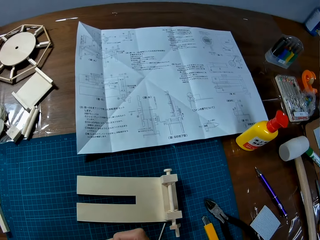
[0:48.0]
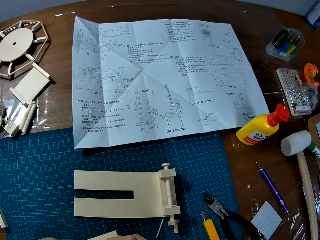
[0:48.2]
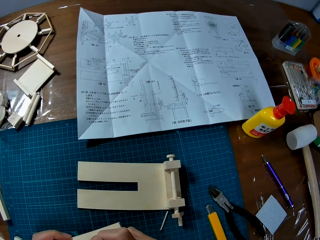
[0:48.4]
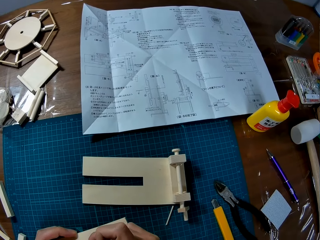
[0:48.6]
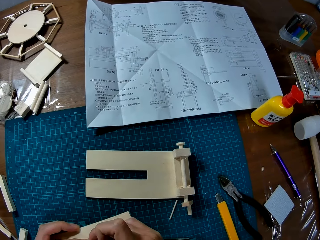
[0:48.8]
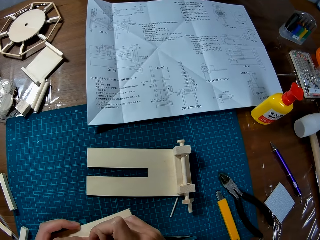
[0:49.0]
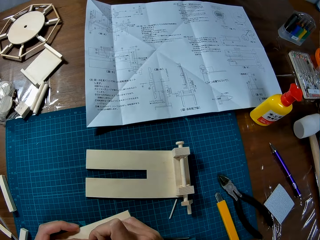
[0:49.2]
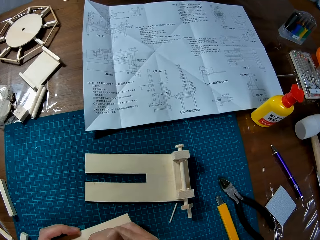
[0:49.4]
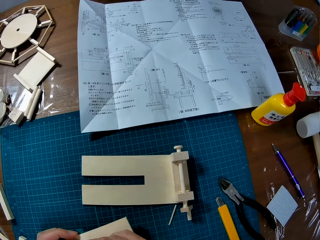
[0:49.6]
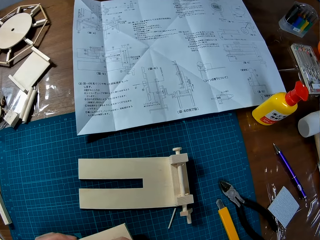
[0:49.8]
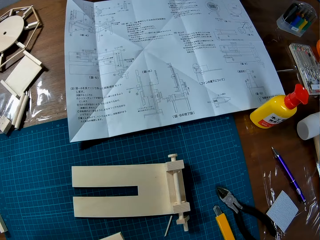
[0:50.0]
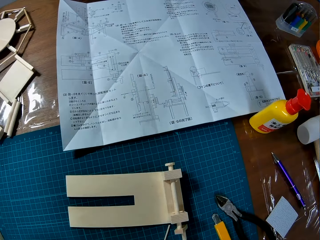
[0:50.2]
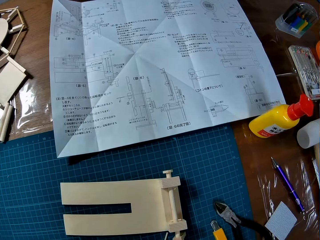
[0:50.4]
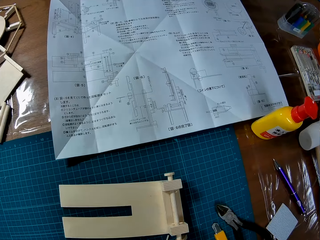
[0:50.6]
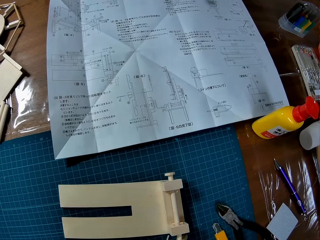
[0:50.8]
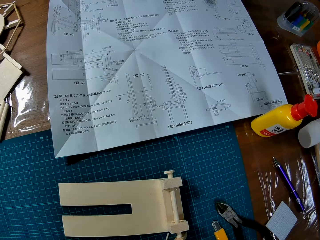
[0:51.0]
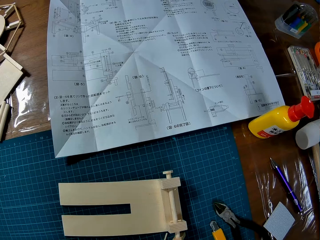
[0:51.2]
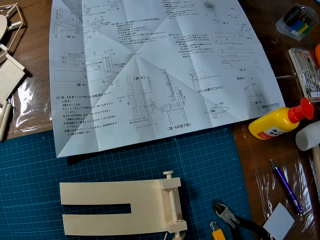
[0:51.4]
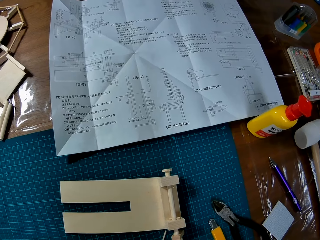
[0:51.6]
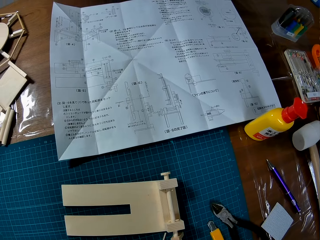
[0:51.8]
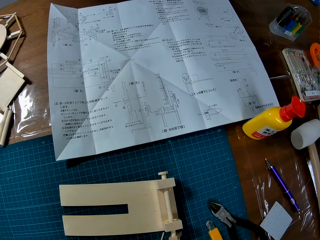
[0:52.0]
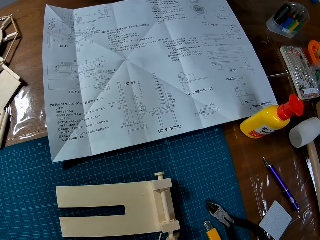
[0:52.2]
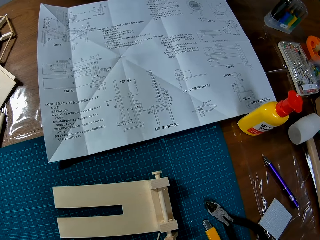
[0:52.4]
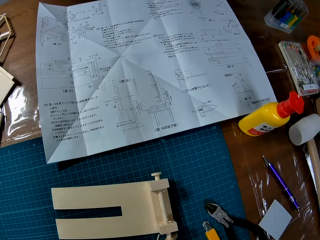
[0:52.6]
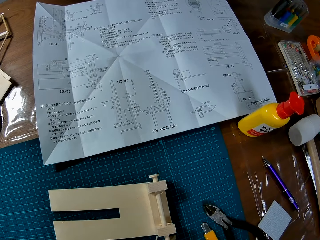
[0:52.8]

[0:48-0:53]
The camera wearer attempts to fix something on the modelling material using his hands.

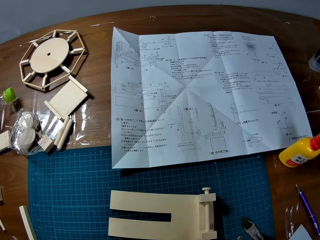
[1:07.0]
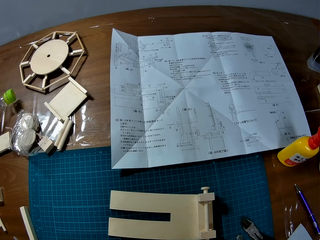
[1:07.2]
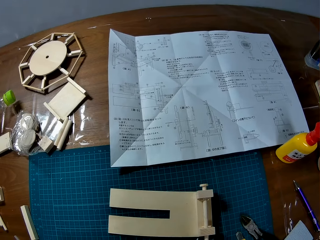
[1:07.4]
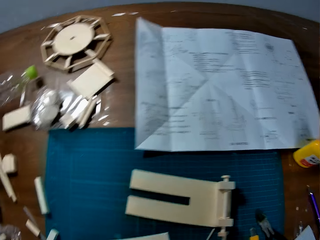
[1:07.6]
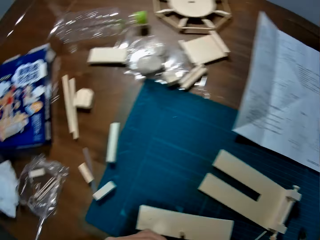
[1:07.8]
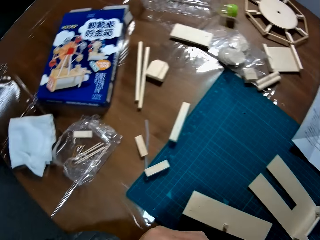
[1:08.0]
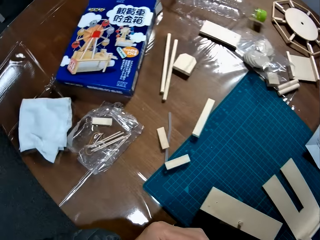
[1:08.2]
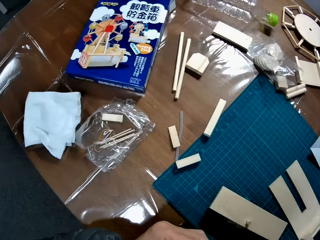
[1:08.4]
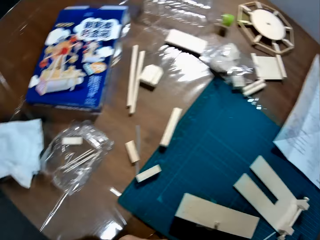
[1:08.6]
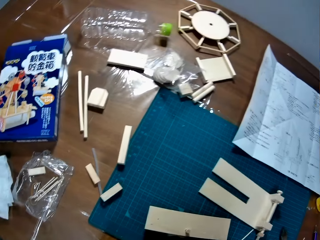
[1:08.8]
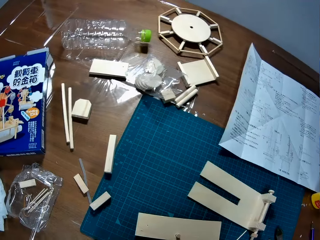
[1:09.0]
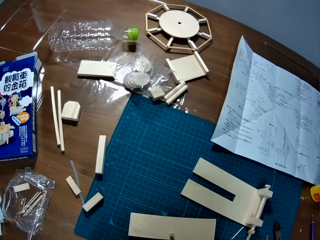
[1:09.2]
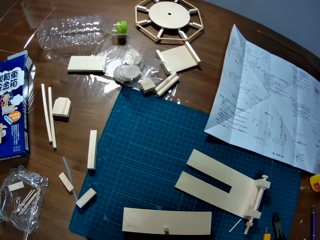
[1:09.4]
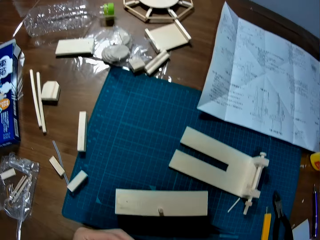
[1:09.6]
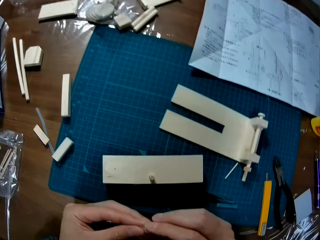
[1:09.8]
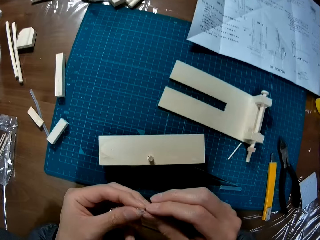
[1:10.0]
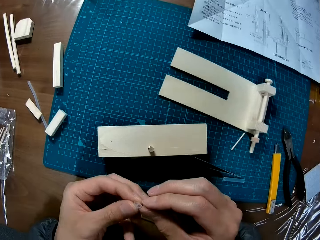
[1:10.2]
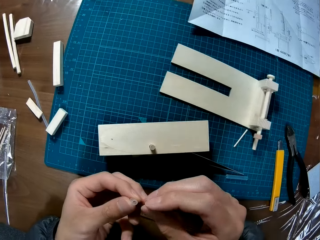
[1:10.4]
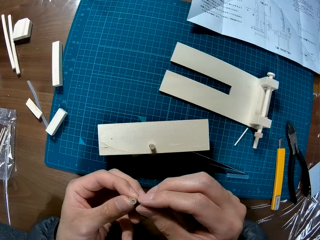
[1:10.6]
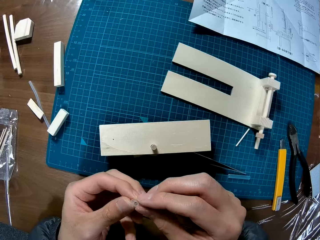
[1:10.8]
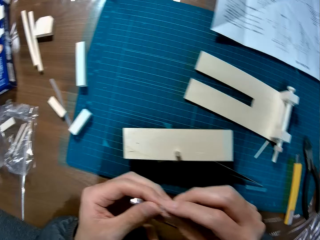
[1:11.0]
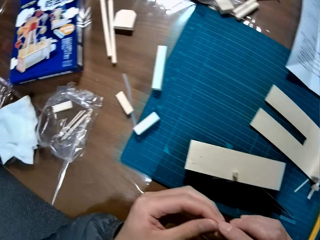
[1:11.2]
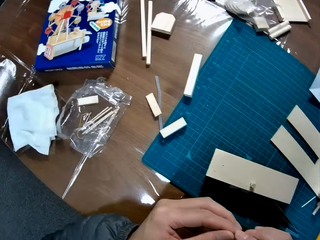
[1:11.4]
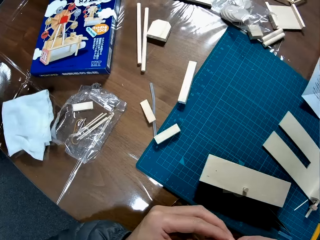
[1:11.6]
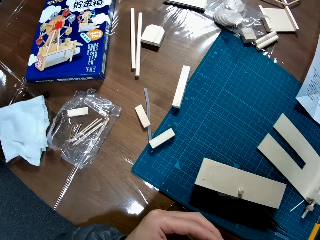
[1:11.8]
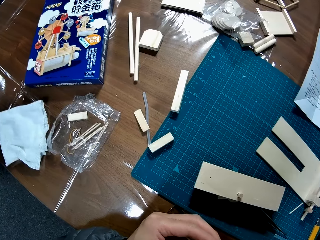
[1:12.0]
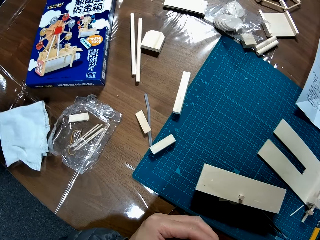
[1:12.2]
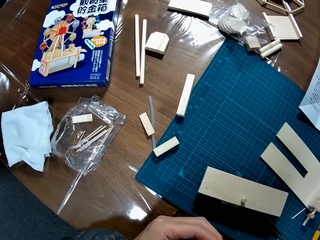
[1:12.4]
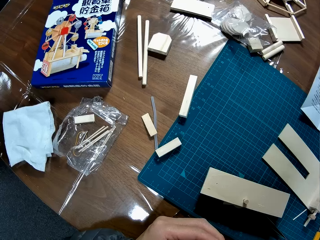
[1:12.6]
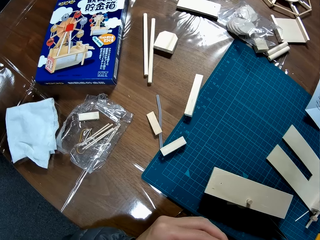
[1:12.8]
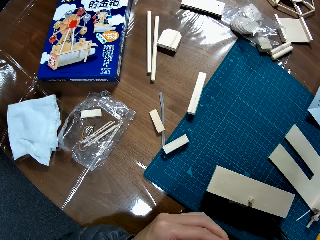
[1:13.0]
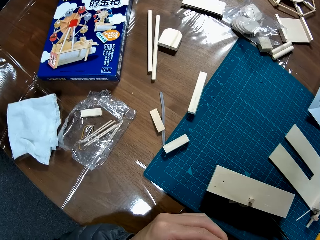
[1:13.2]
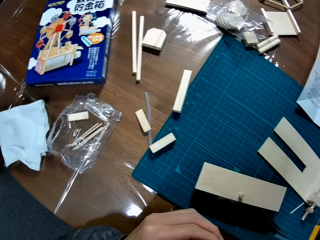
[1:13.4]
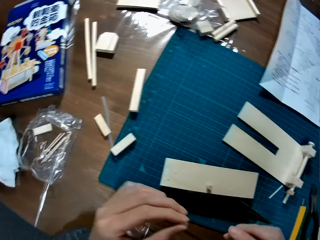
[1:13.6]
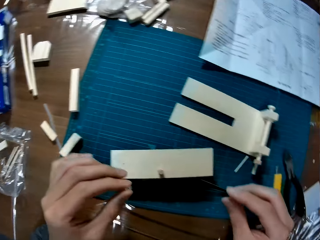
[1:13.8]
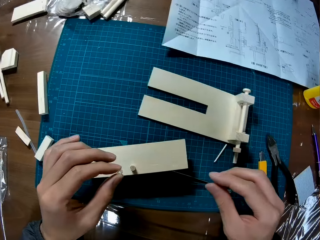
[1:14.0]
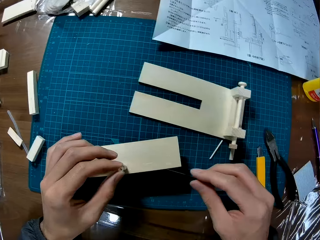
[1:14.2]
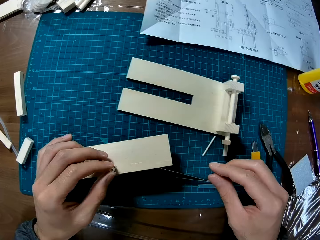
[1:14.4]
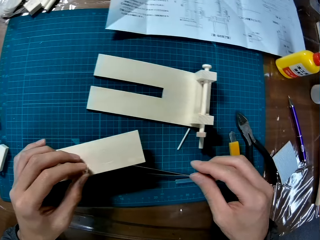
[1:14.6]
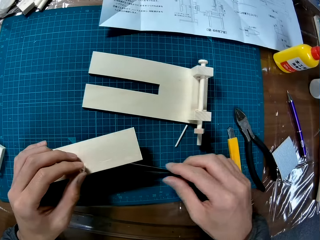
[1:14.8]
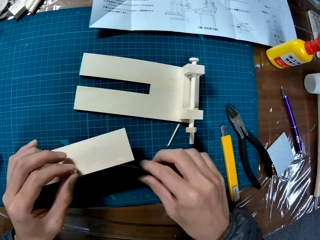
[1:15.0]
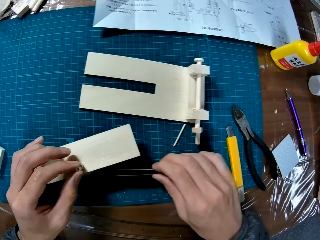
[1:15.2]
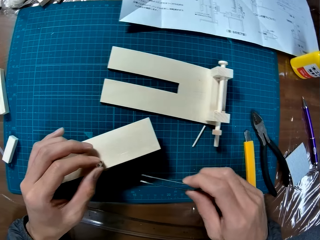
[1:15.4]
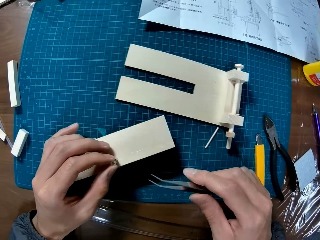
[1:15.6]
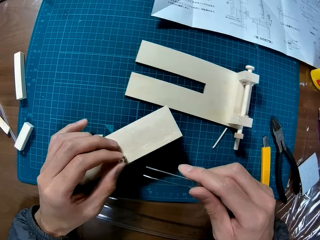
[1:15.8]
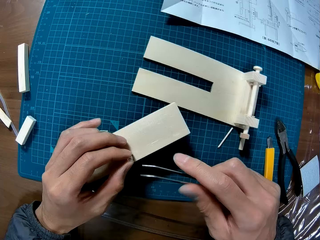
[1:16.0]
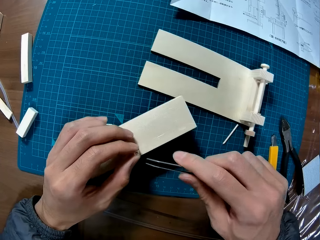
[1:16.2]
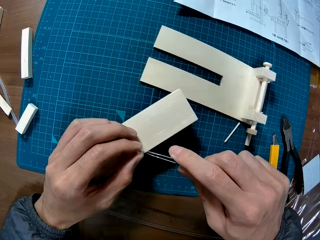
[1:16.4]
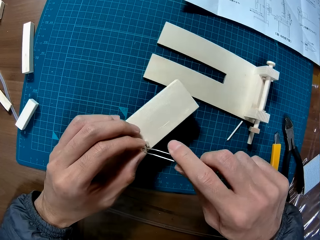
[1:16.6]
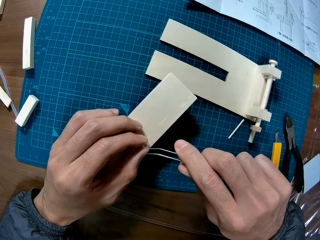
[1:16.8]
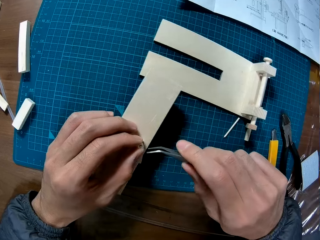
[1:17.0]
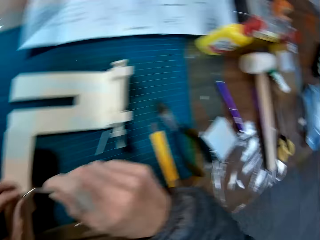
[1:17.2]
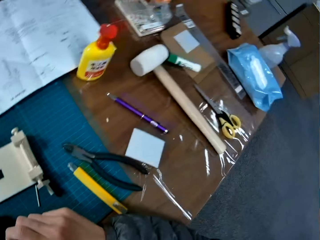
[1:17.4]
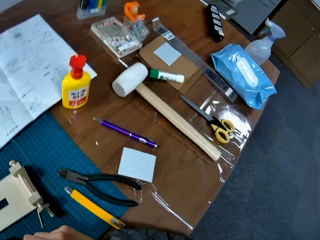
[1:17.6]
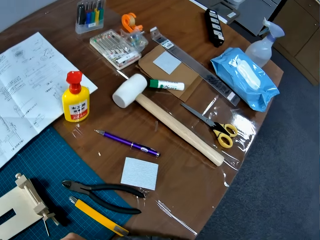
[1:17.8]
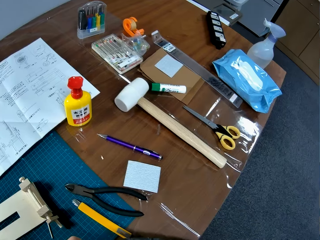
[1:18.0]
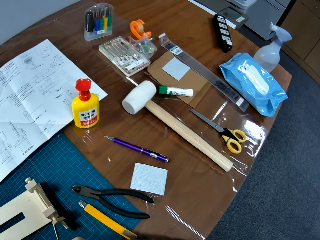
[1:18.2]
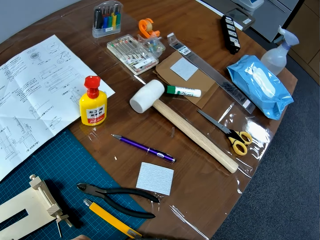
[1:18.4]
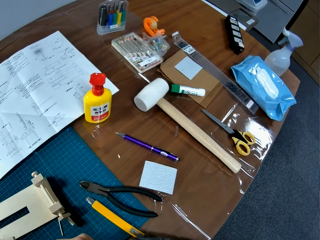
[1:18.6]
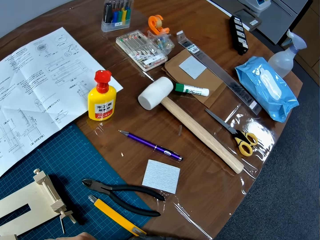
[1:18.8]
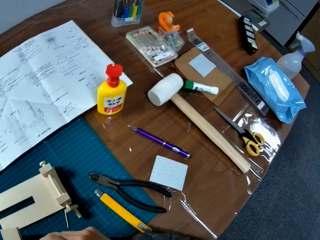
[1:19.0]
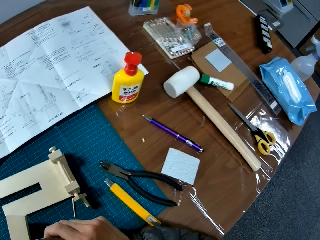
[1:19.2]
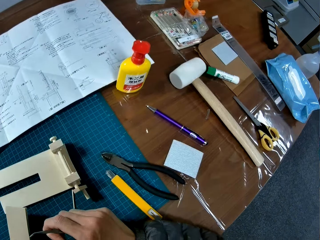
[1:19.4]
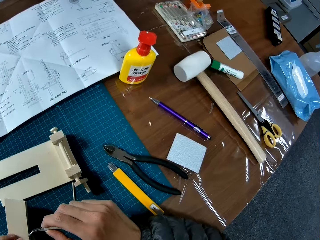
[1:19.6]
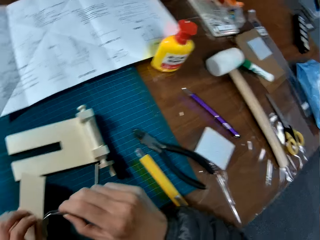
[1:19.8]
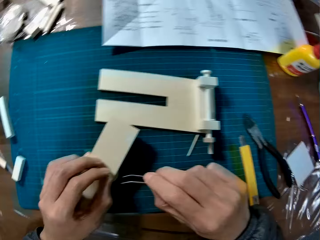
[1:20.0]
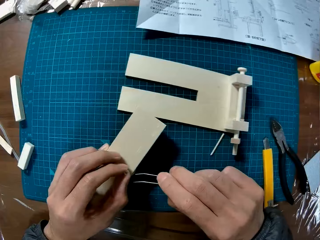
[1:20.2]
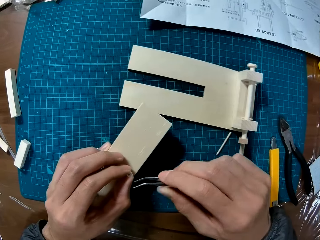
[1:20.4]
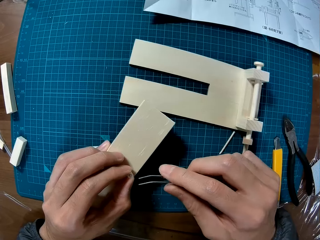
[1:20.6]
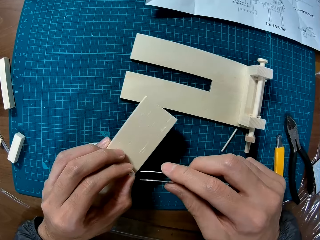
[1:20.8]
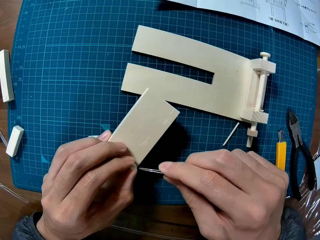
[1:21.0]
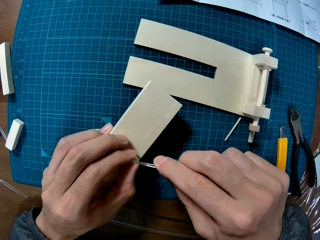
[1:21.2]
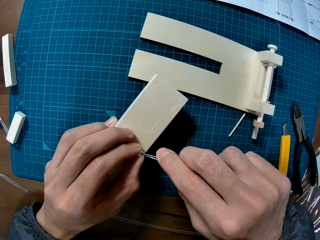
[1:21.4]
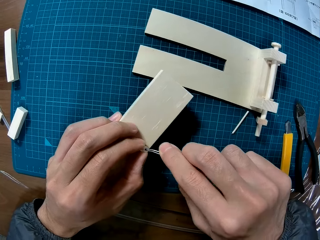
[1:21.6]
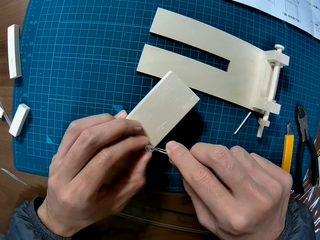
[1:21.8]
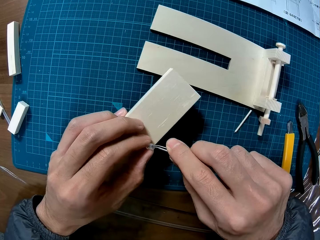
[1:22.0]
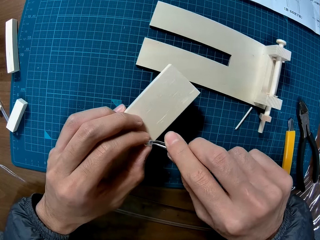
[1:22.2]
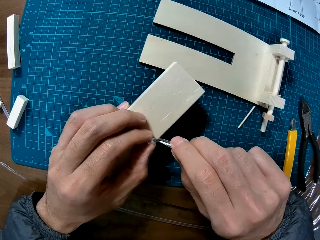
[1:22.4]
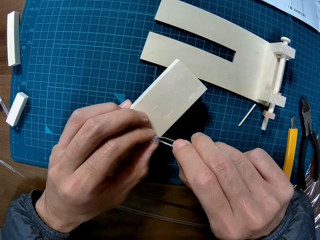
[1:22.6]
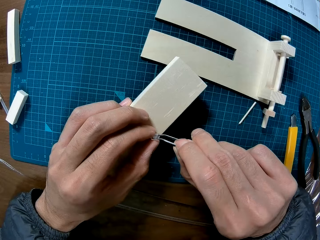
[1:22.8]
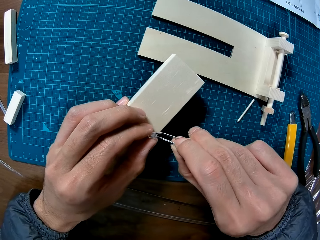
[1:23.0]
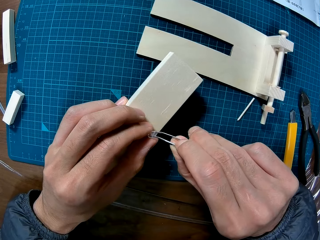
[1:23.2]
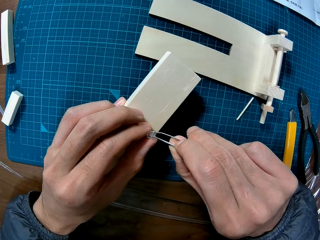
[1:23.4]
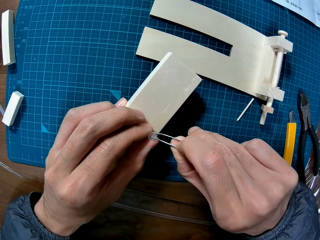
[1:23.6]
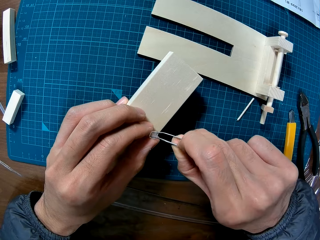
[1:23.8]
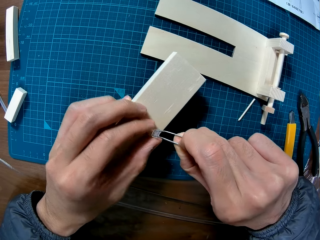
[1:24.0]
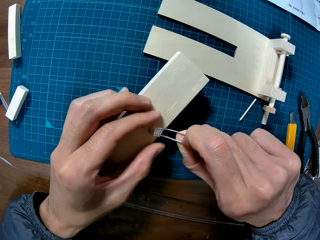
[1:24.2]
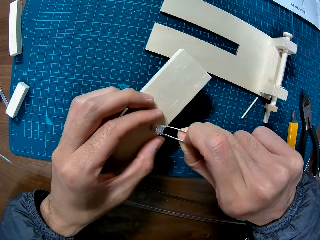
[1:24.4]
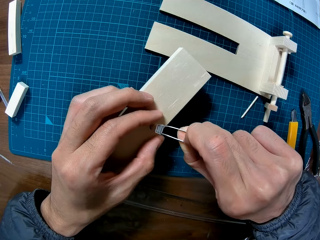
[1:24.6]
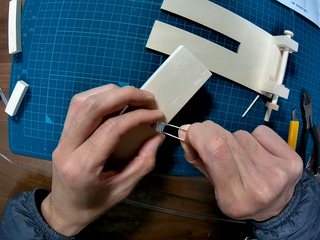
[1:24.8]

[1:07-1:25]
The camera wearer adjusts the piece of transparent rubber tube in his hands. He removes something from the modelling material. He attempts to fix something with his hands. He puts the piece of transparent rubber tube on the wooden frame. He picks up the pair of tweezers from the table. He attempts to fix something on the modelling material. He adjusts the pair of tweezers in his hand. He attempts to fix the pair of tweezers on something. He inserts the pair of tweezers into the piece of transparent rubber tube on the wooden frame. He pushes the piece of transparent rubber tube on the wooden frame with the pair of tweezers.
